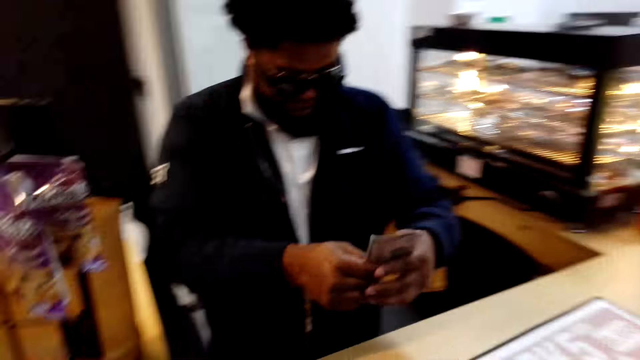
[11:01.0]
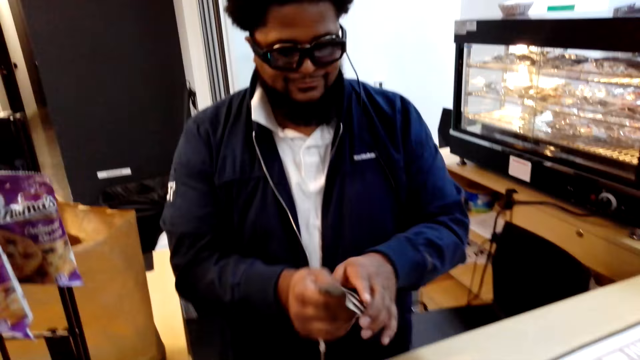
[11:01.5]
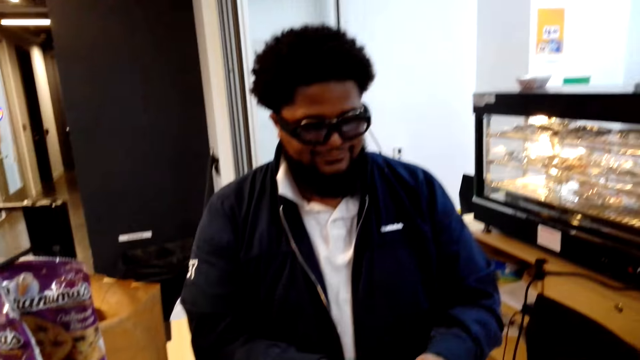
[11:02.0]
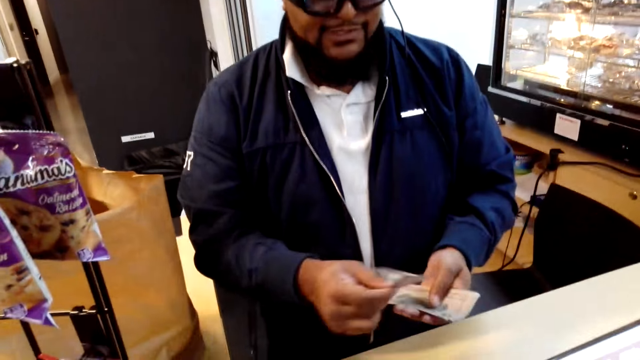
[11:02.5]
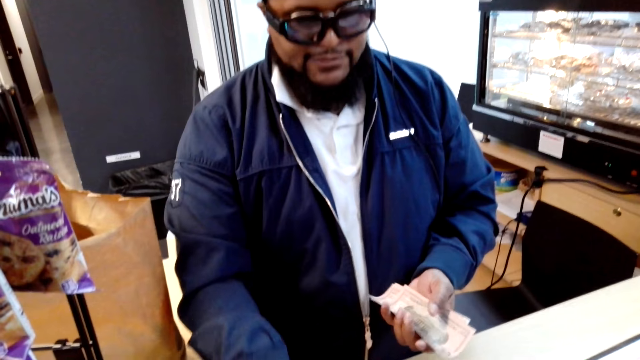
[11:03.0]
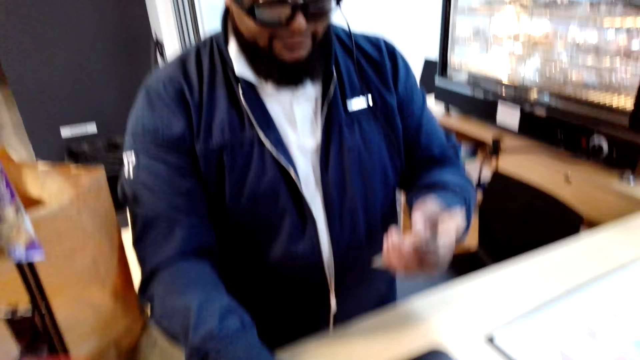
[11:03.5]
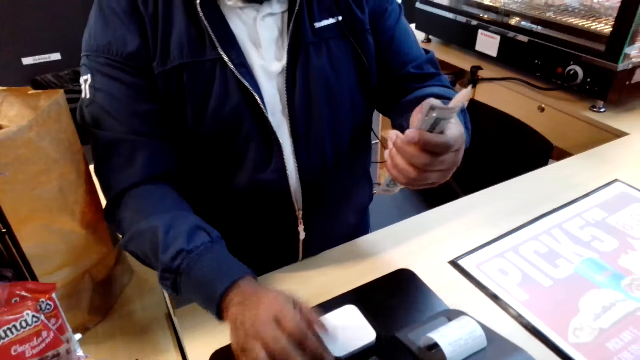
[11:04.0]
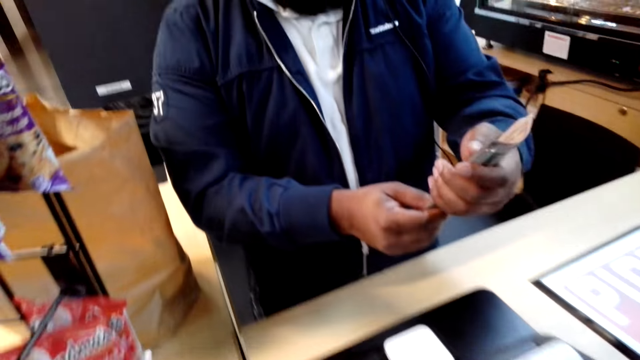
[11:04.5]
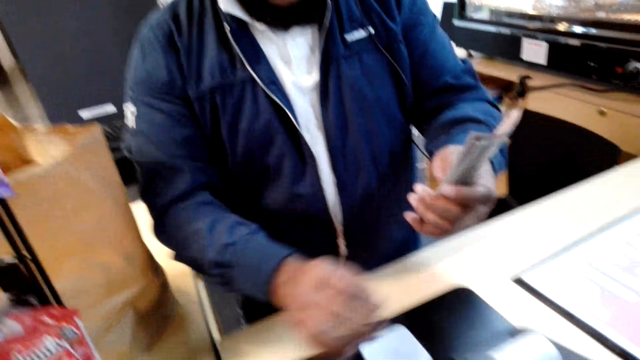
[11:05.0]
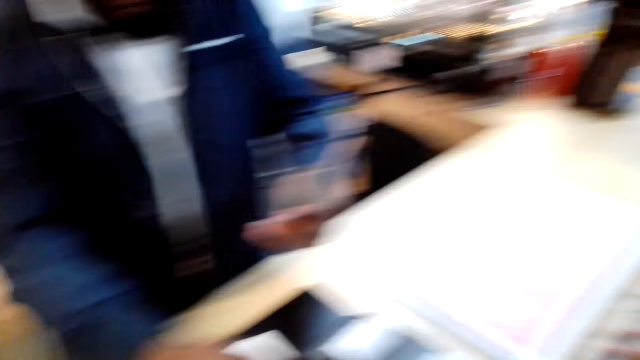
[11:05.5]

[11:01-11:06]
Someone takes the money from the customer.

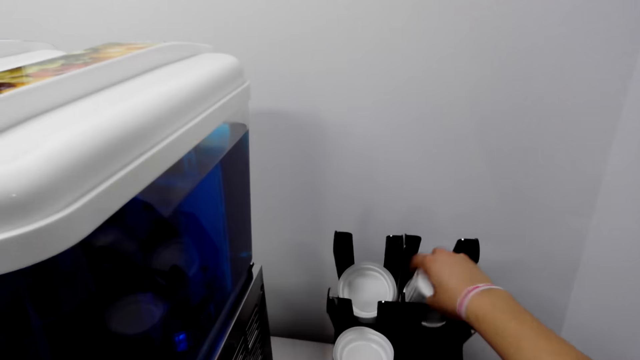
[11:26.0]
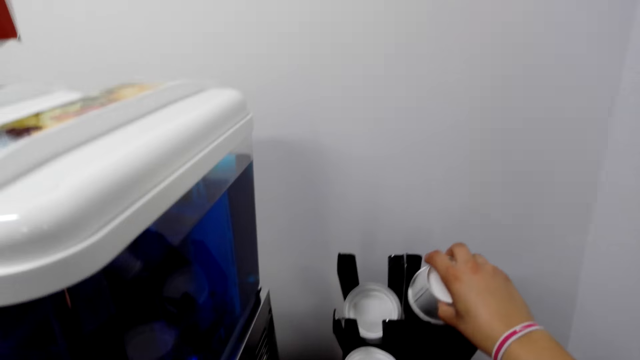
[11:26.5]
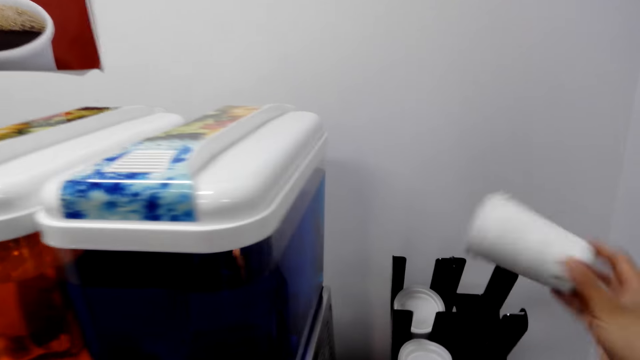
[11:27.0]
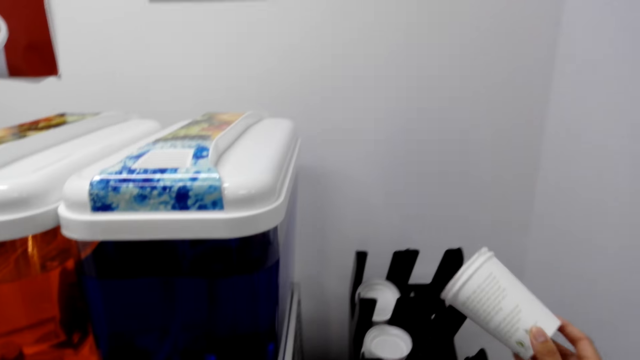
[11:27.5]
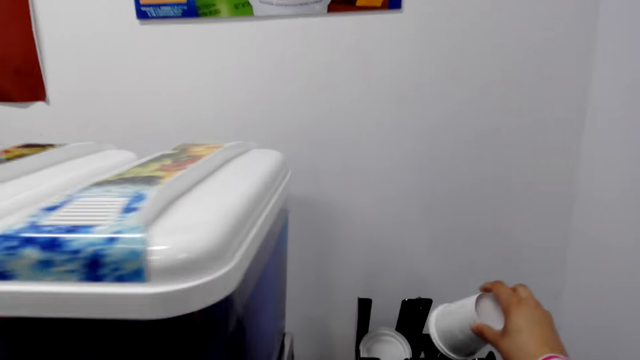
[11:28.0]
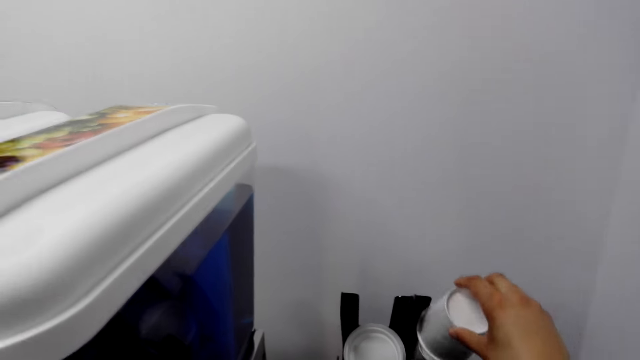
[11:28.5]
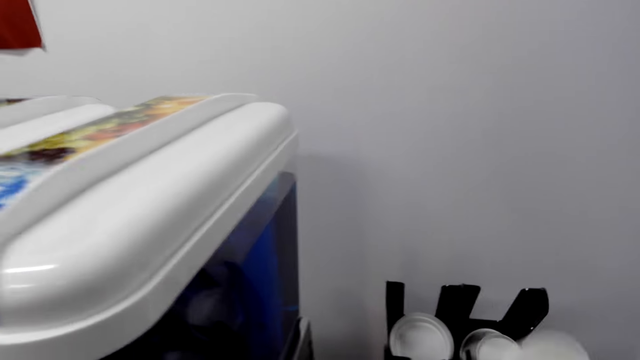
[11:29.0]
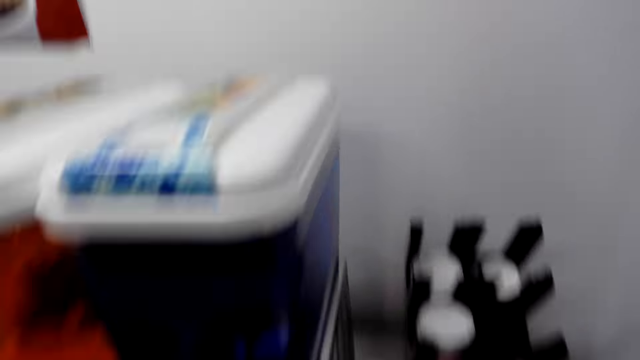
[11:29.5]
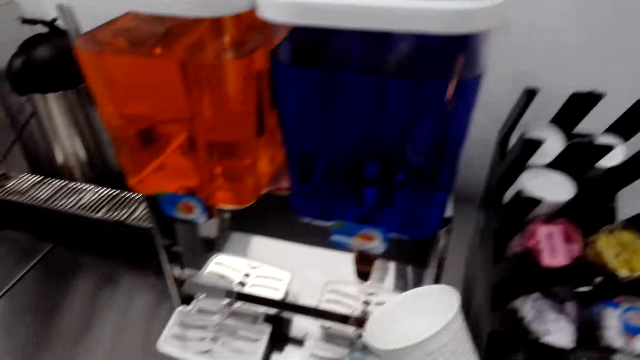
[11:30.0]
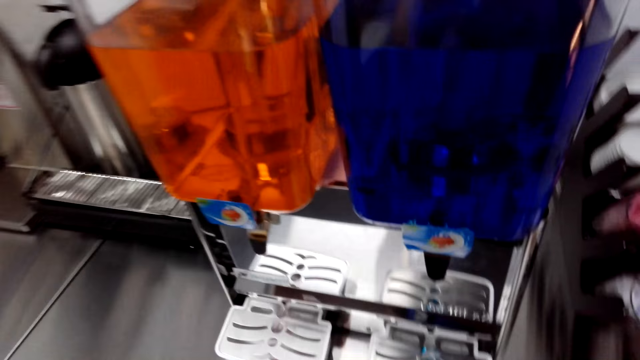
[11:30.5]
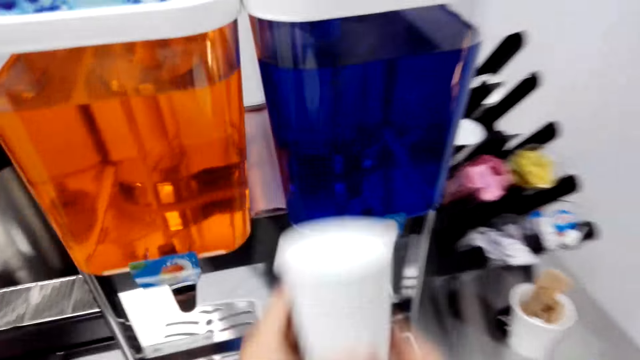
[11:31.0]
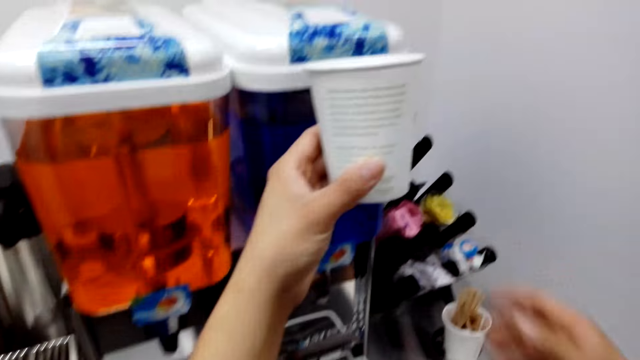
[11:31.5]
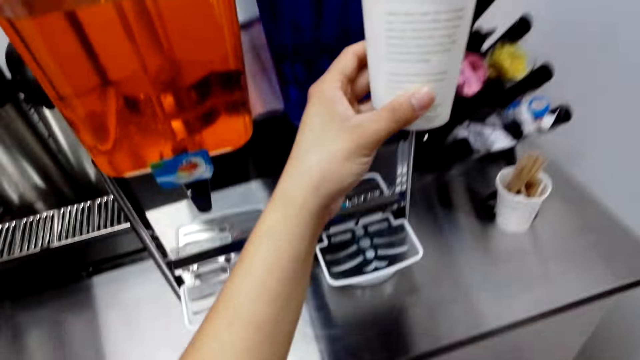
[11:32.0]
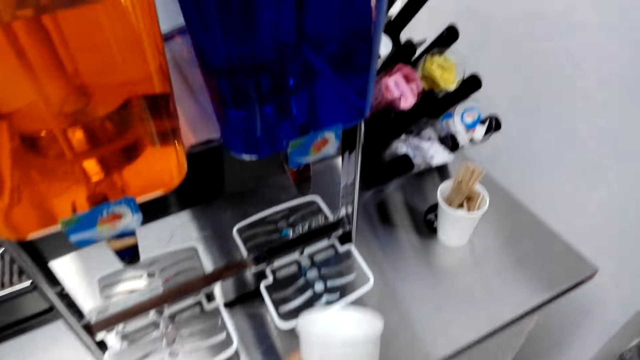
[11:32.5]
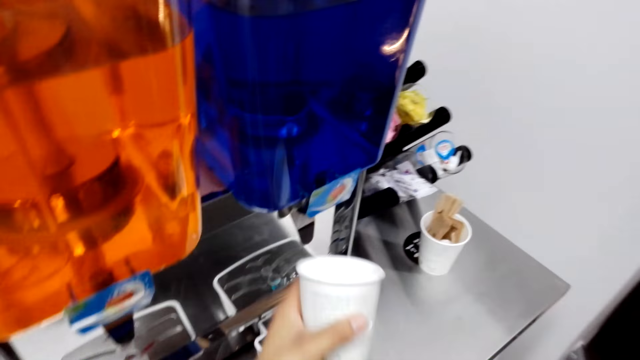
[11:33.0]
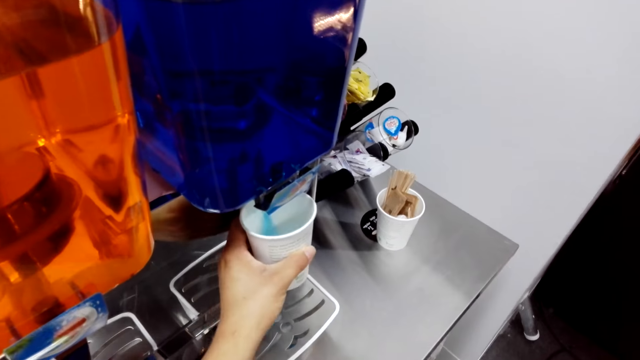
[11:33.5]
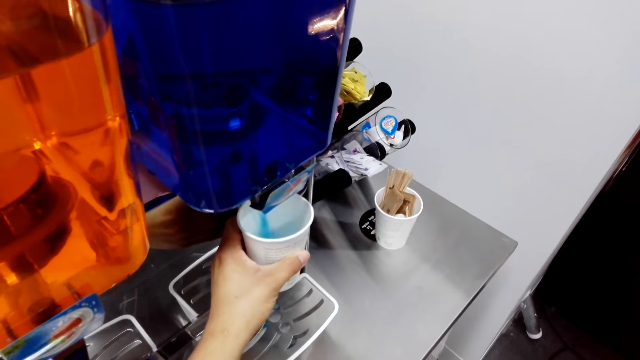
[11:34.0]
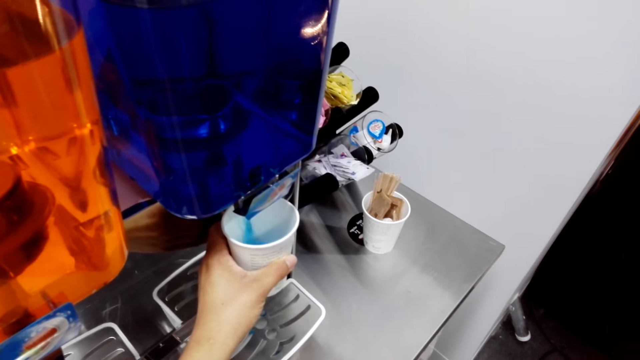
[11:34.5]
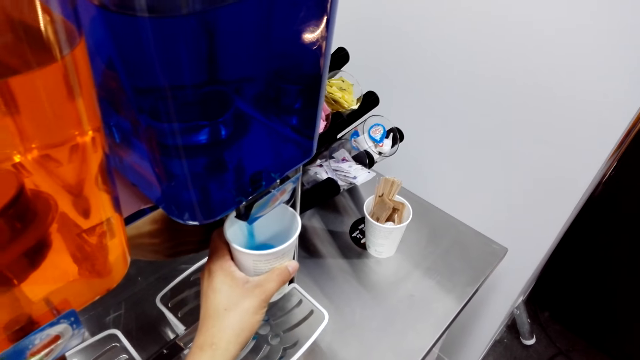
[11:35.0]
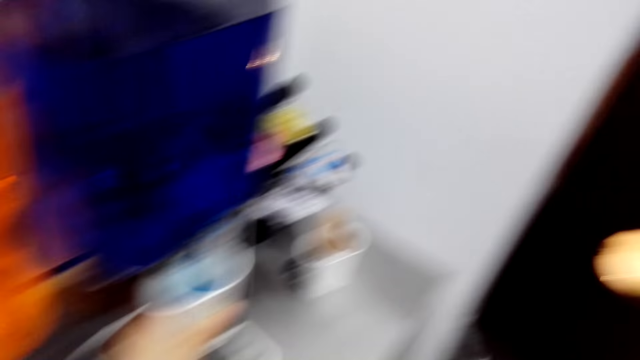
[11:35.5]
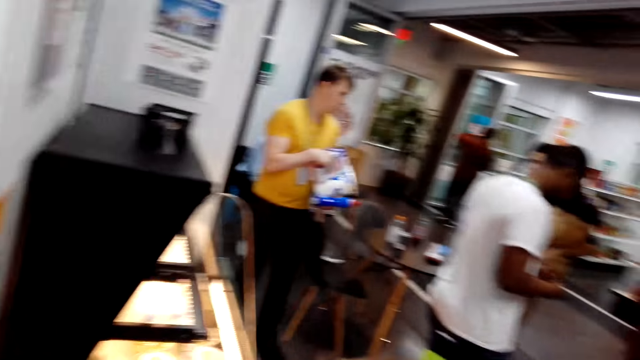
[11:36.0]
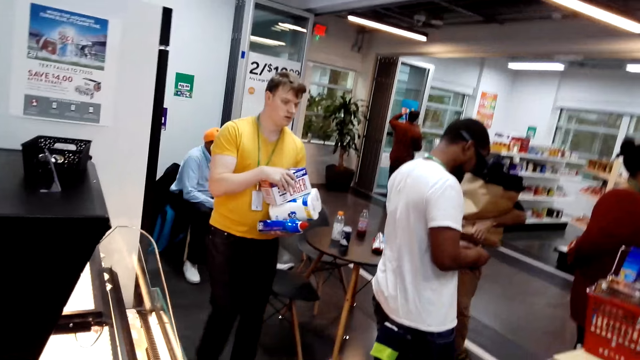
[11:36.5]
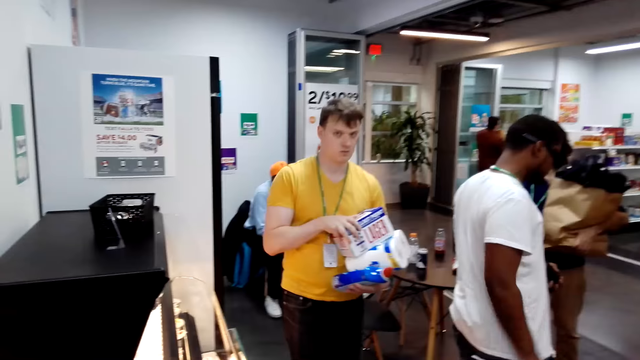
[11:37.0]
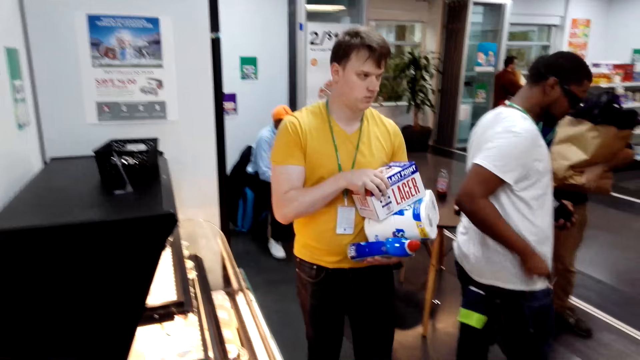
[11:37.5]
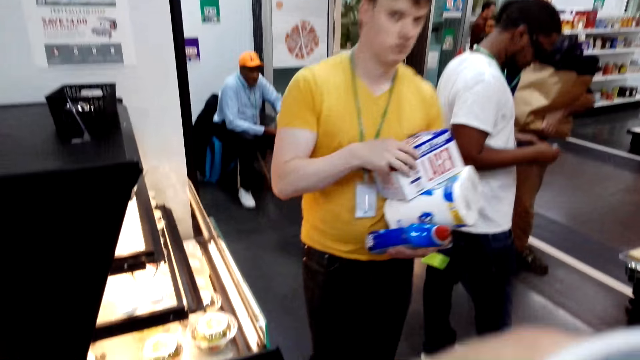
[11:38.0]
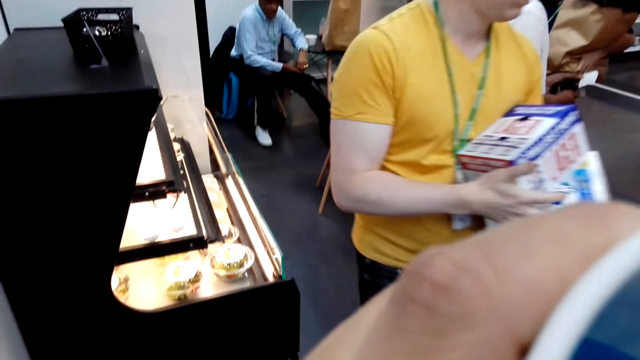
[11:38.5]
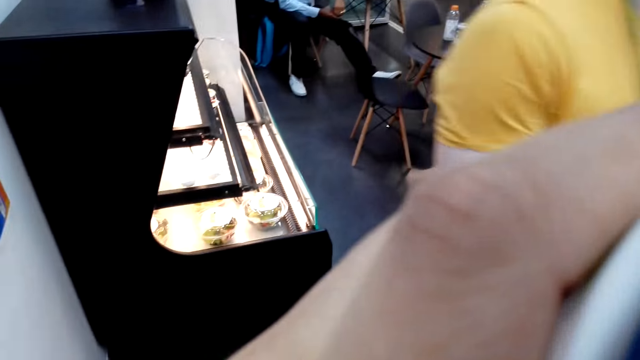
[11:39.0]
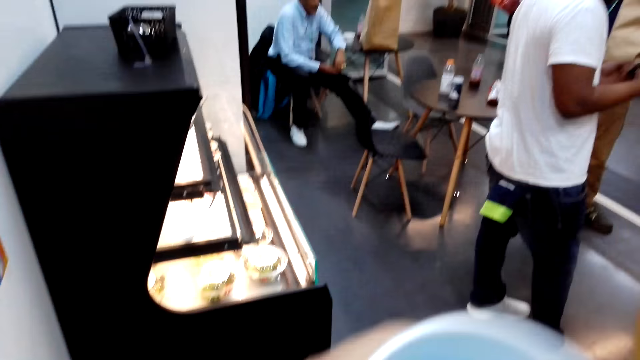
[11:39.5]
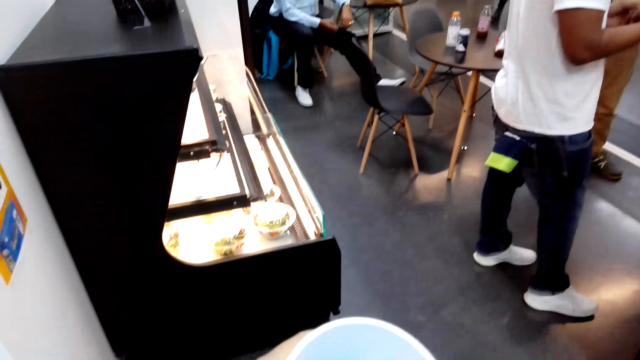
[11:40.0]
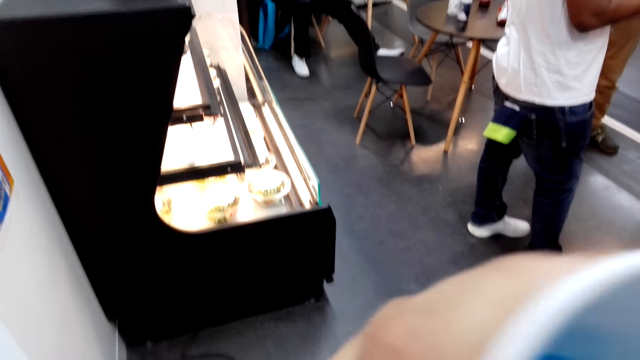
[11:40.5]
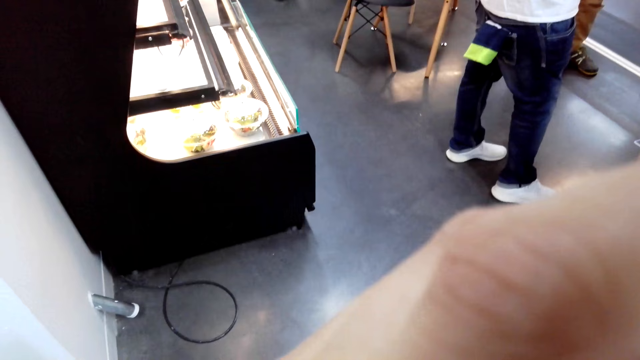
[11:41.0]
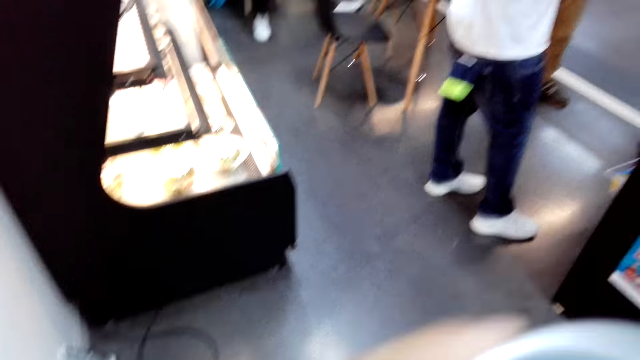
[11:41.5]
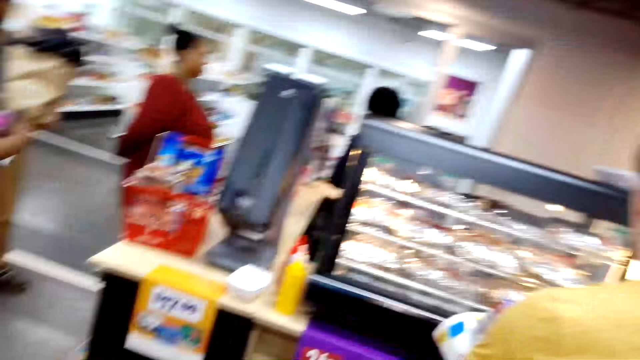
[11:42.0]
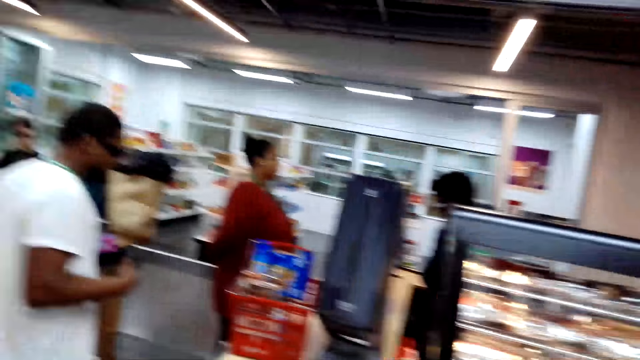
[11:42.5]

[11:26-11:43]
The camera wearer takes a cup.
